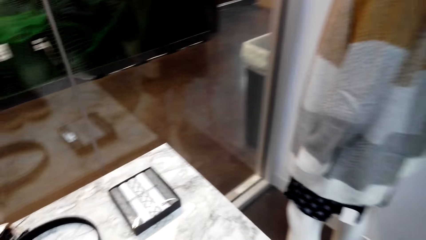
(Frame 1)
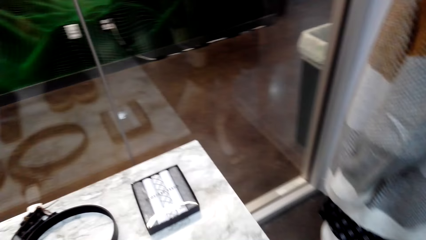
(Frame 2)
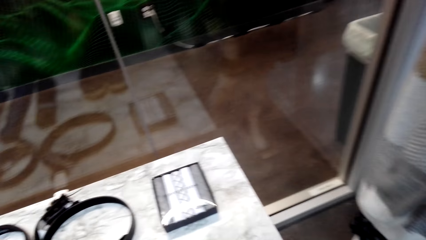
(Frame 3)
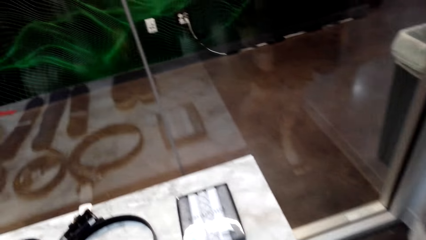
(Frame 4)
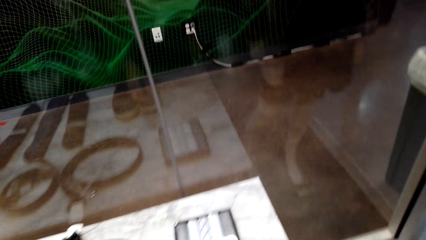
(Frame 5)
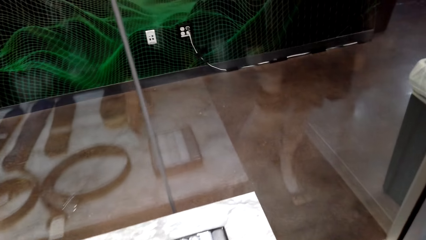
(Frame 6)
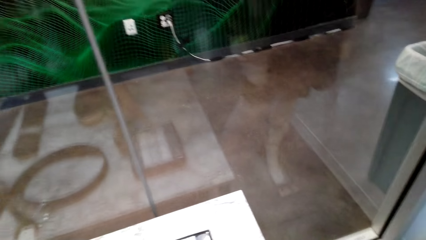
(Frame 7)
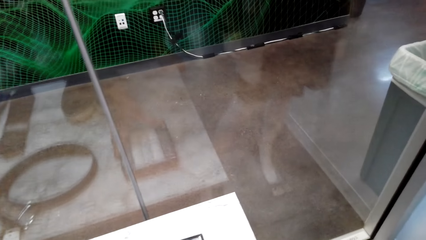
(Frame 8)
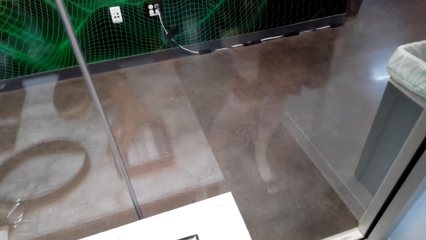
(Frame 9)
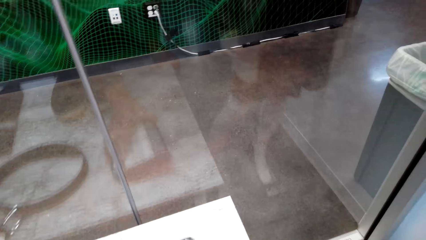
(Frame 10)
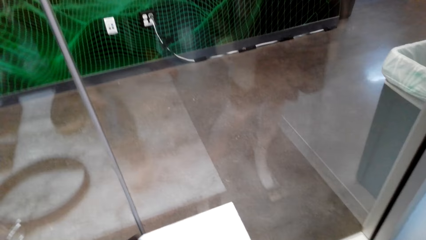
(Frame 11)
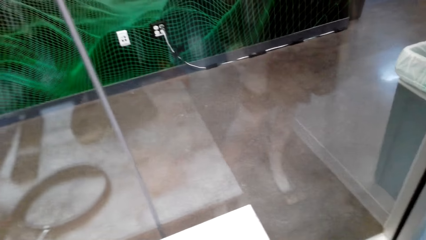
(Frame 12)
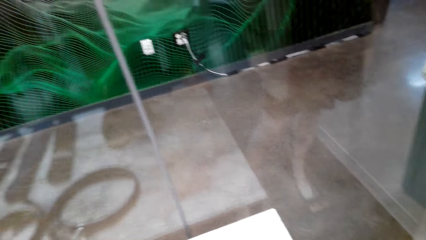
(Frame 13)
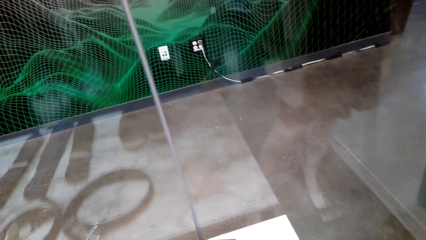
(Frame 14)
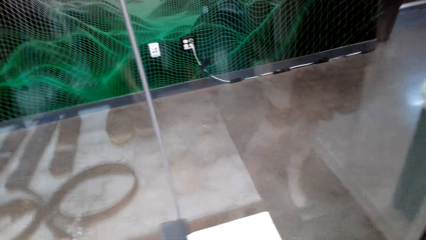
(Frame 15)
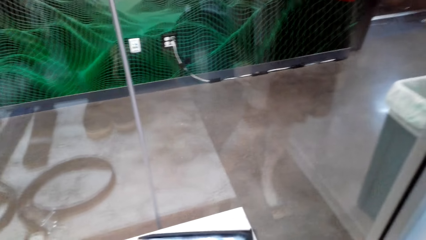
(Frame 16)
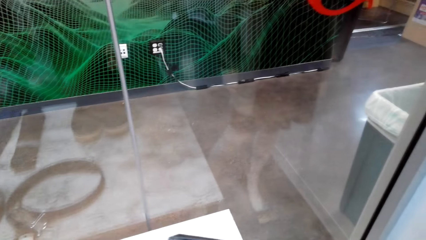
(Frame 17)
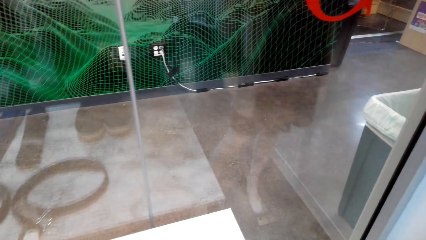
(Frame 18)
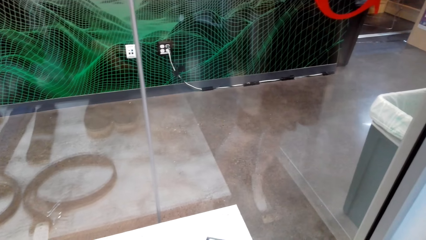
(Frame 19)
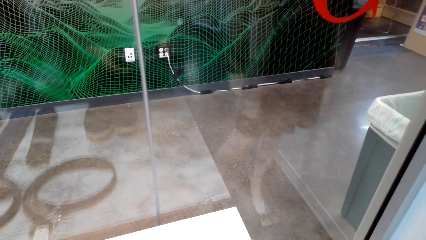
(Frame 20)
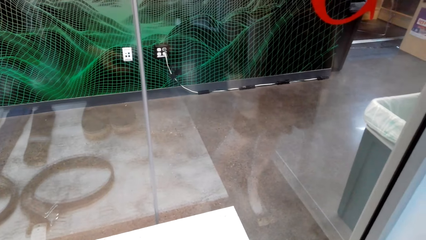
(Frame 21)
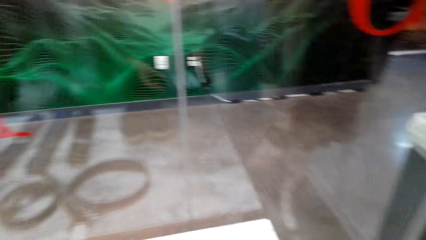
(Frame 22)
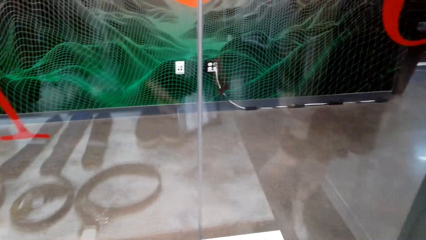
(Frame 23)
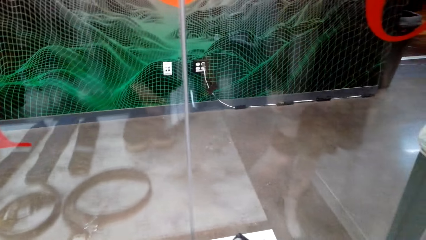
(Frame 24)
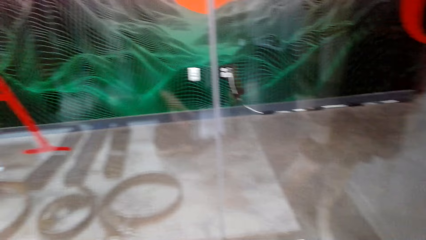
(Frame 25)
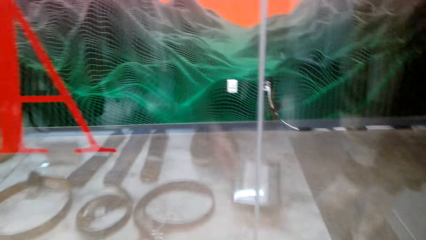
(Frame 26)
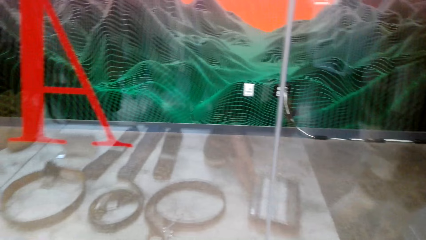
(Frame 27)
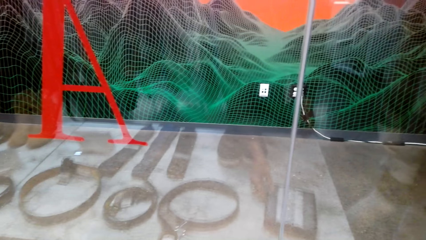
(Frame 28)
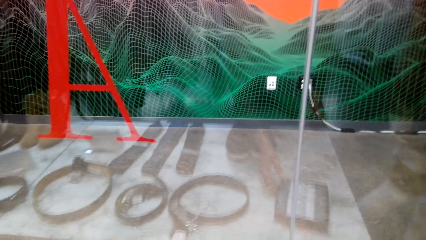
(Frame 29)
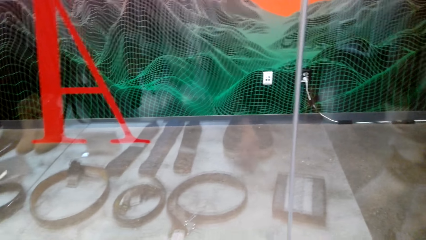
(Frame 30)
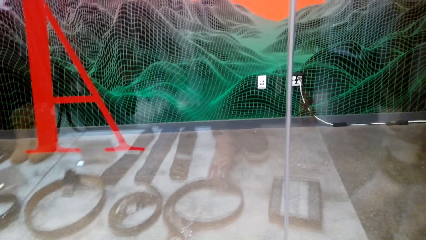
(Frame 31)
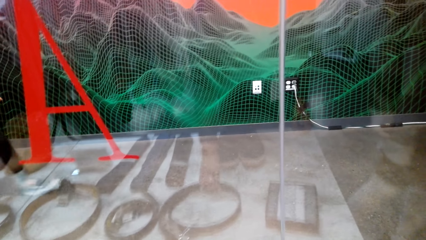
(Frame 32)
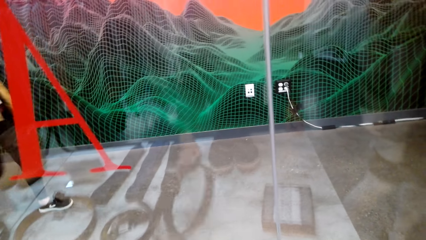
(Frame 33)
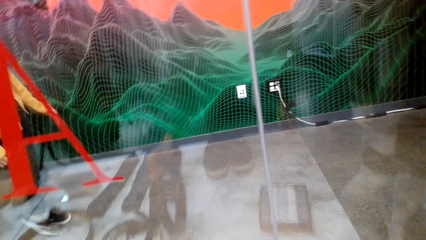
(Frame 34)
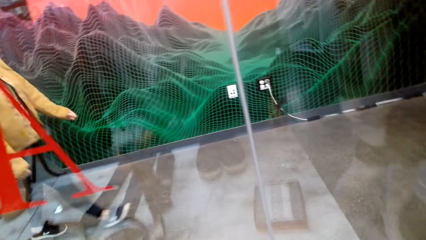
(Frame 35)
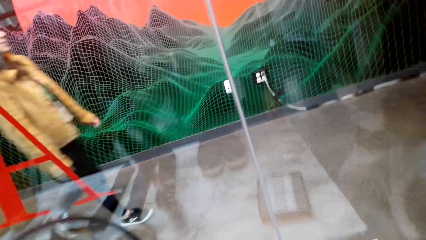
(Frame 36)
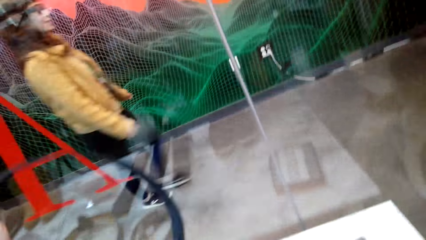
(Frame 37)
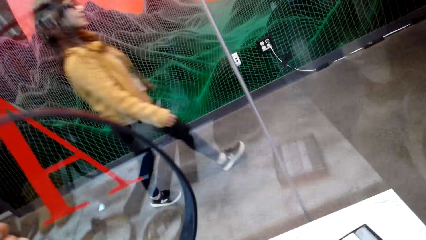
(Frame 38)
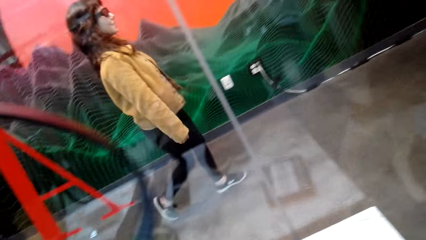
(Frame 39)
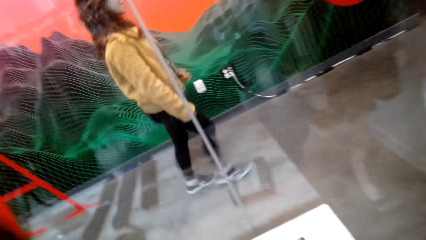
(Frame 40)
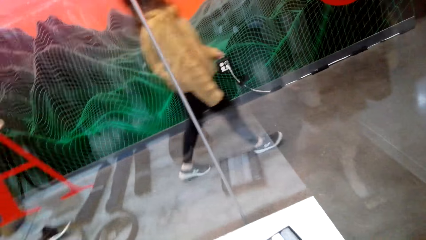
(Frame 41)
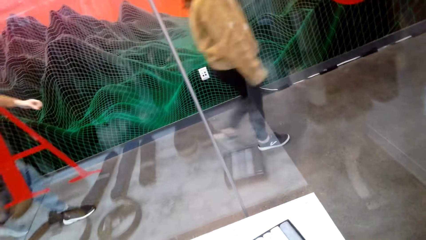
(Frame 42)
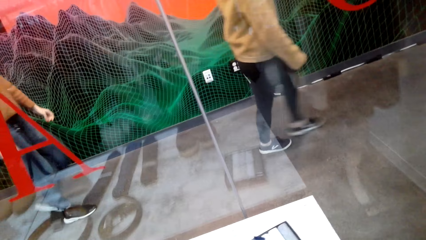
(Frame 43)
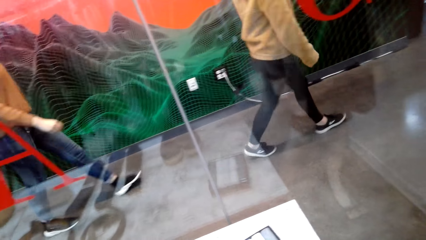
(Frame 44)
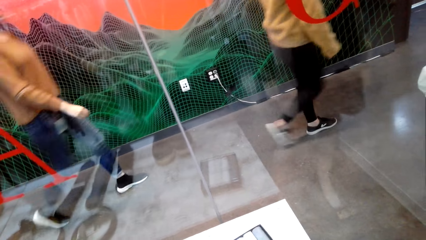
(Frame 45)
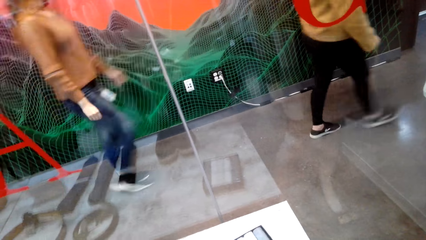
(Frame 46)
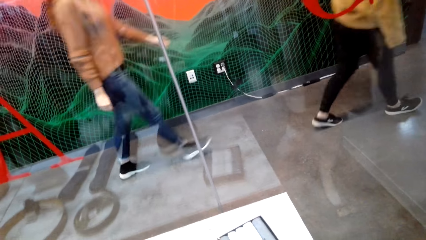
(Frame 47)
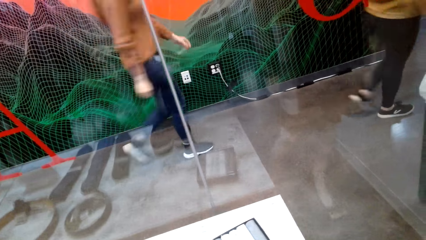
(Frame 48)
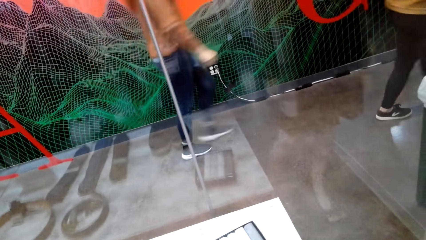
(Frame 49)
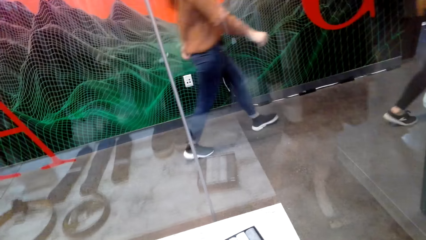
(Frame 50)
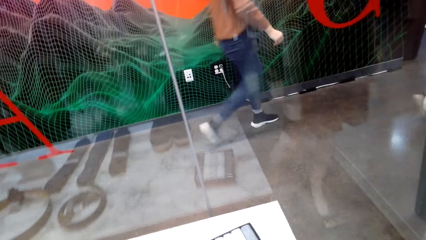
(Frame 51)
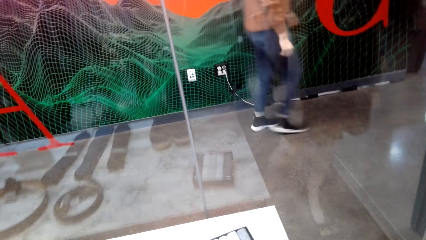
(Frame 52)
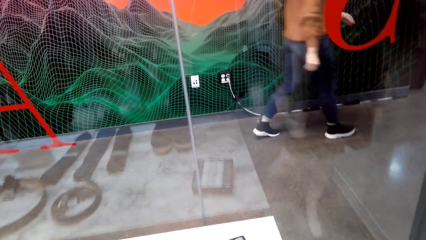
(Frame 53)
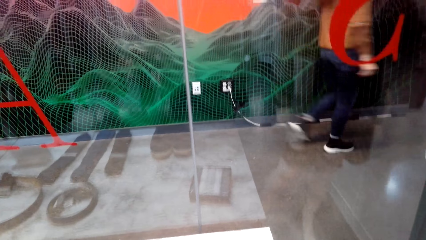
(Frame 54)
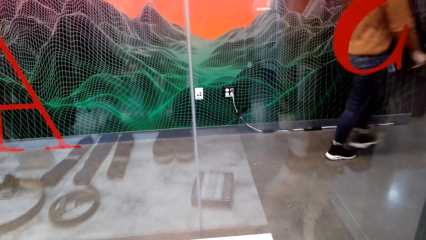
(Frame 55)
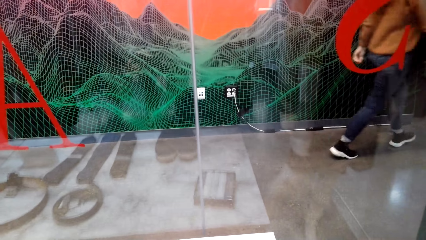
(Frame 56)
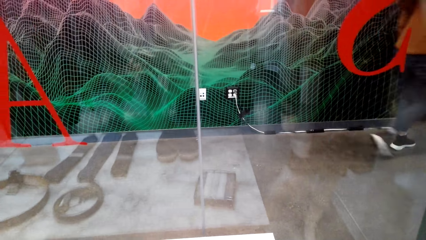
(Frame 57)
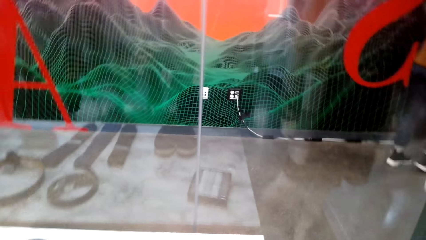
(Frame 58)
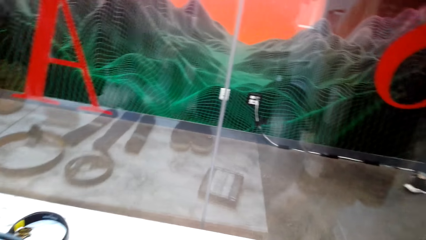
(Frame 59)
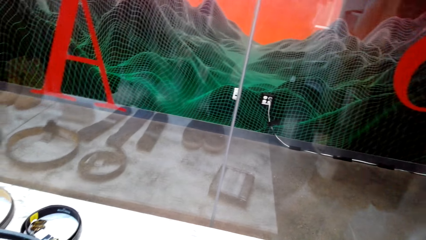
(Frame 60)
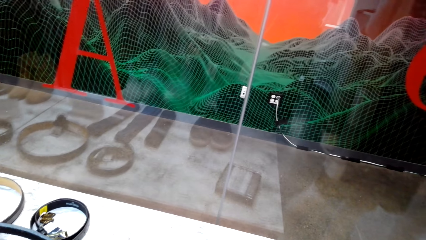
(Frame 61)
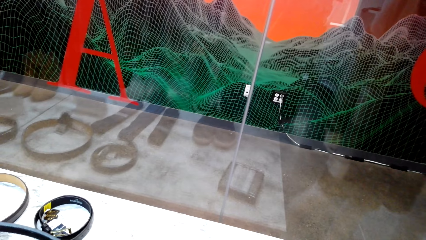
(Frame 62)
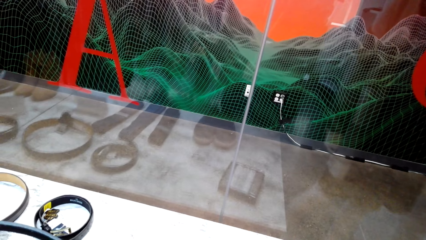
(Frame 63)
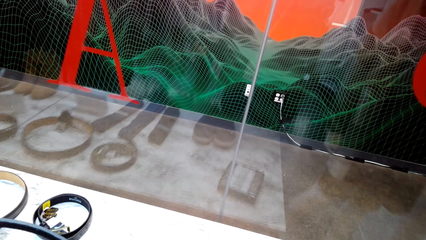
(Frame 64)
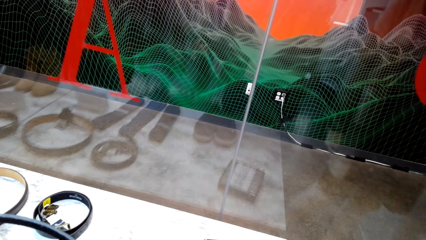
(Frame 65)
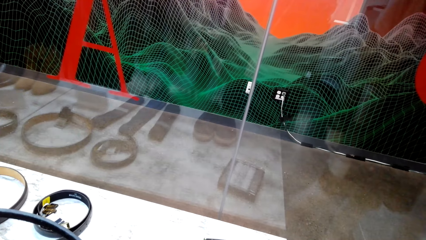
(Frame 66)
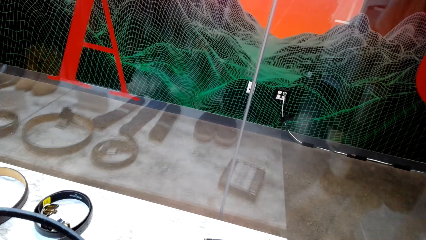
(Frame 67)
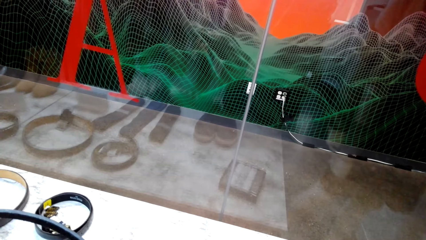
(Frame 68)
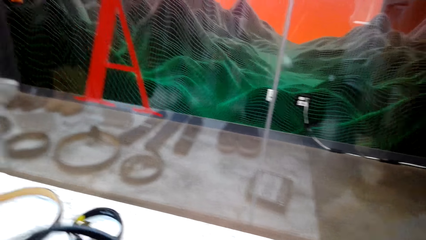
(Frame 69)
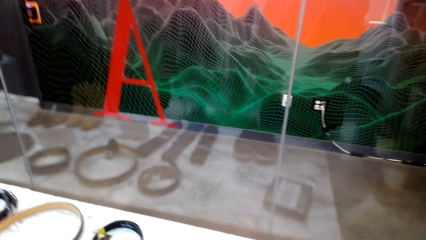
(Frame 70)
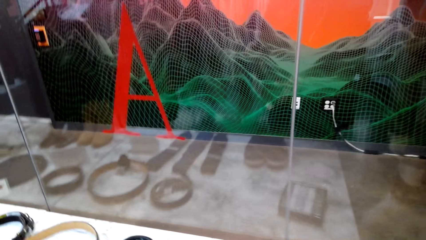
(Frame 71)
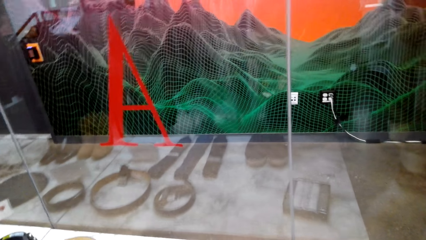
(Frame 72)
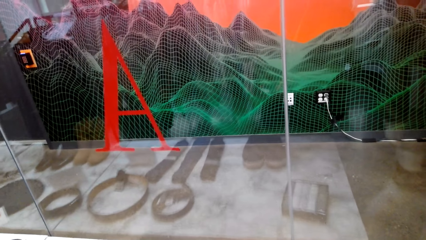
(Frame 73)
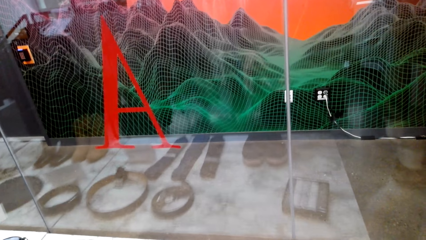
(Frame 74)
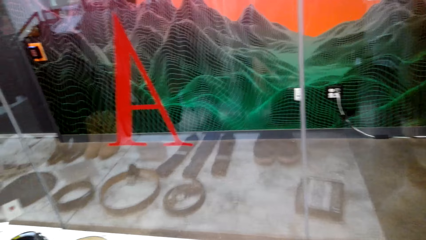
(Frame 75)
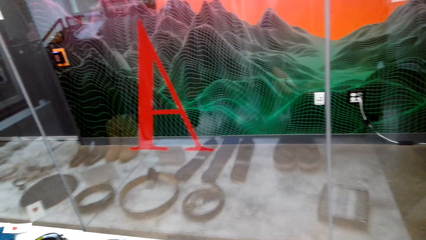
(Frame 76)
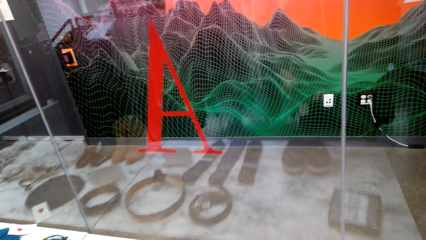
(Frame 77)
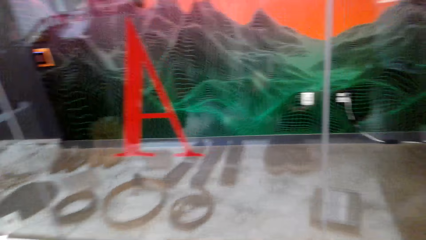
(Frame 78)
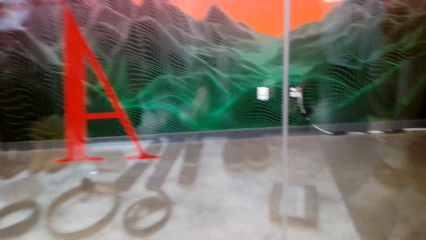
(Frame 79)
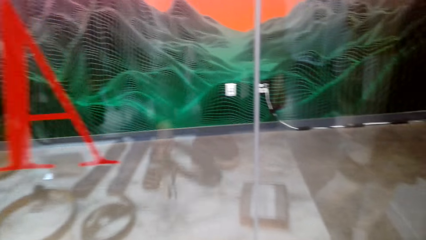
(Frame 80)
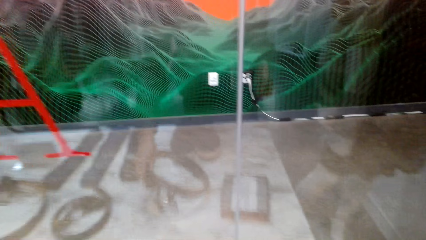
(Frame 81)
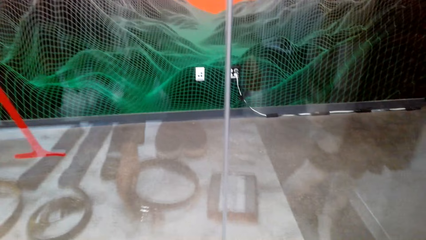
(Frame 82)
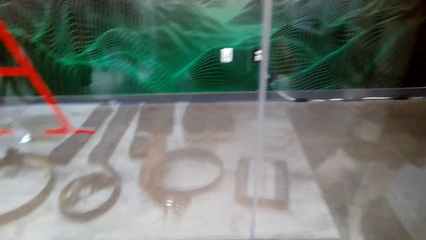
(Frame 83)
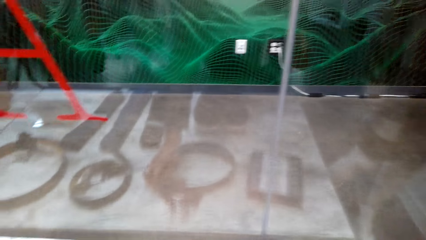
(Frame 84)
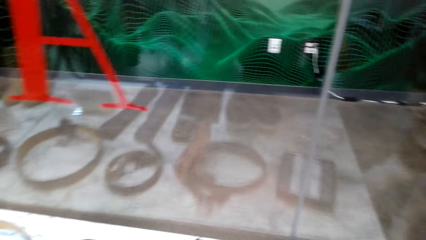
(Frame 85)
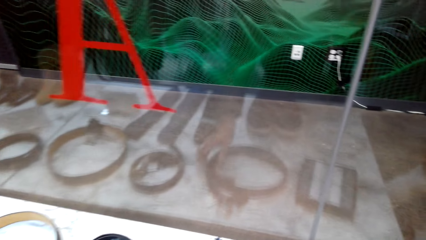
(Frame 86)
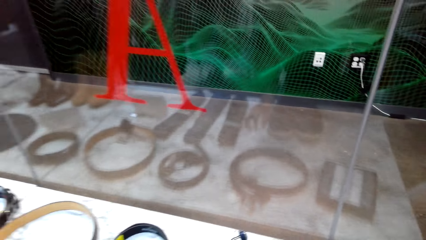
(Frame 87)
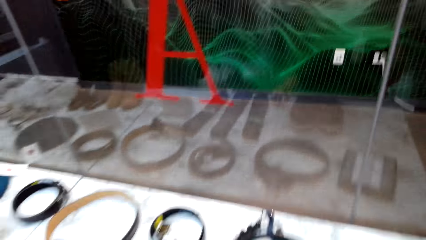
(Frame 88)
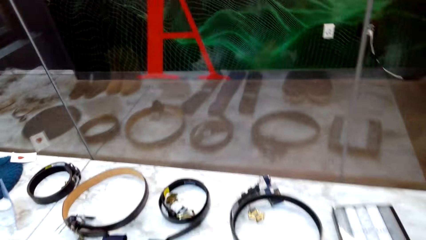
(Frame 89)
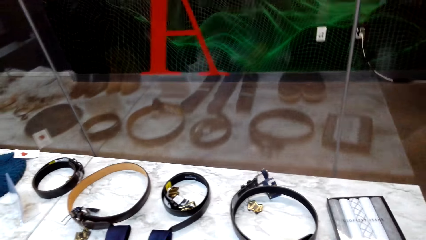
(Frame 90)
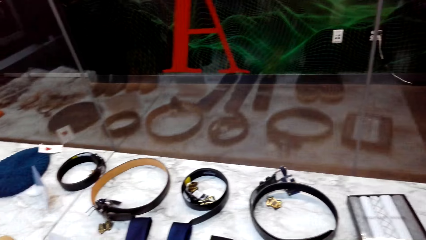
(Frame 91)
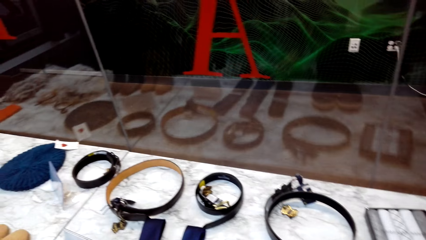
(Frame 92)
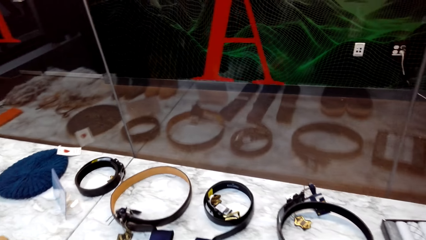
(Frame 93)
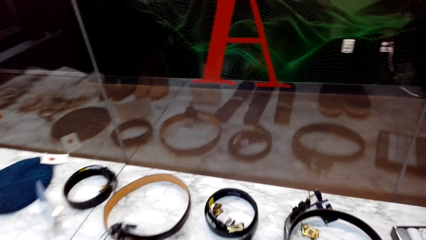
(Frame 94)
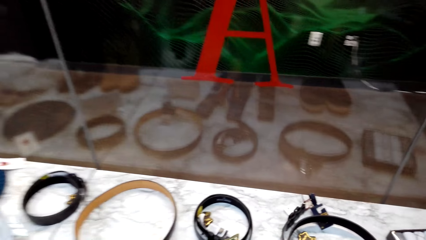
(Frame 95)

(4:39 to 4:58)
The camera wearer picks a custom box from the table. They check the custom box. They return the custom box on the table. They pick a belt from the table. They check the belt. They return the belt on the table.
